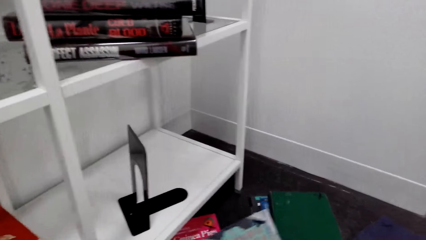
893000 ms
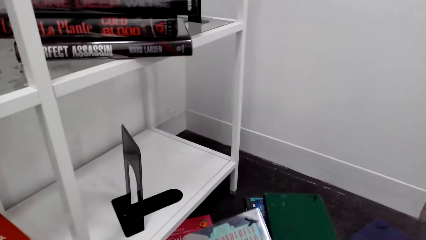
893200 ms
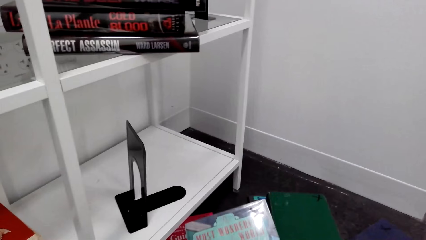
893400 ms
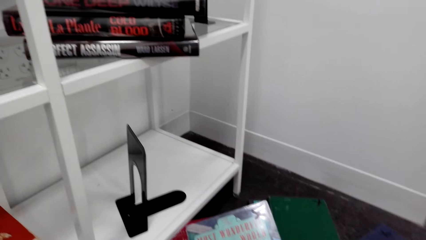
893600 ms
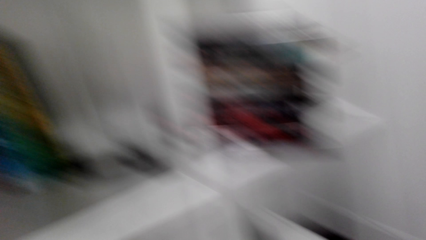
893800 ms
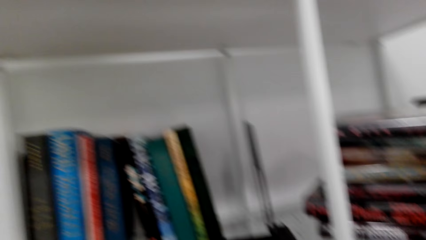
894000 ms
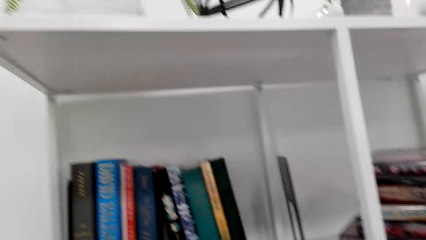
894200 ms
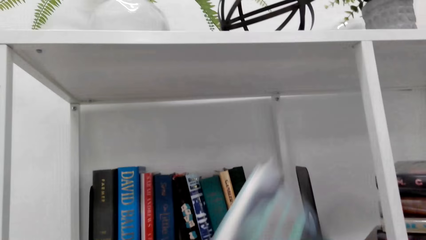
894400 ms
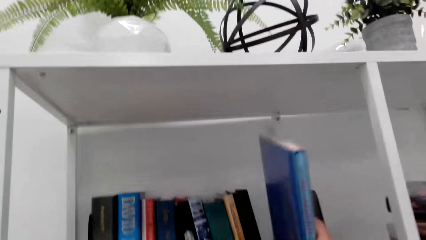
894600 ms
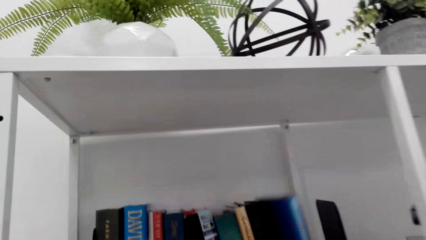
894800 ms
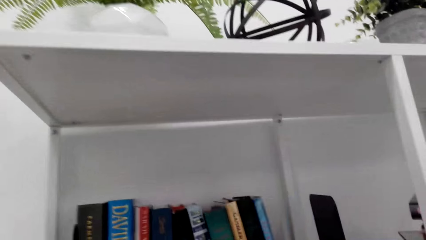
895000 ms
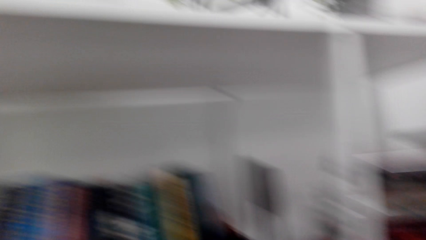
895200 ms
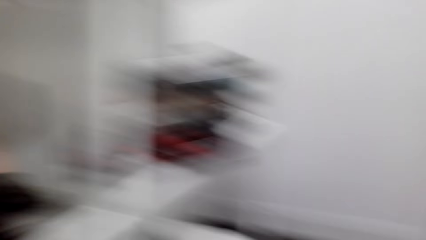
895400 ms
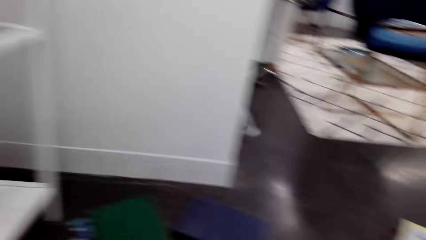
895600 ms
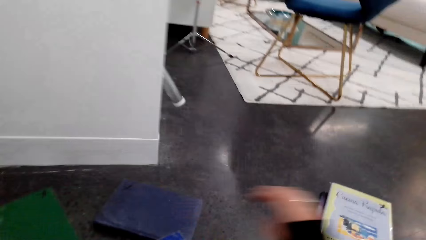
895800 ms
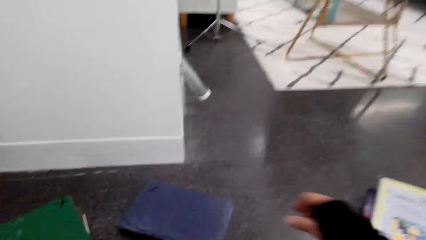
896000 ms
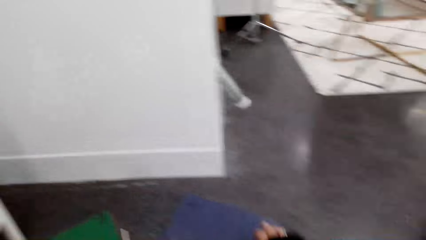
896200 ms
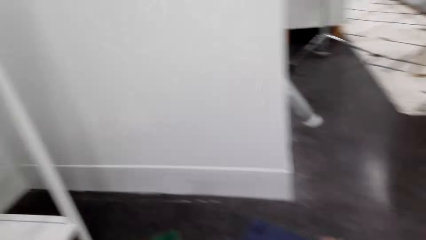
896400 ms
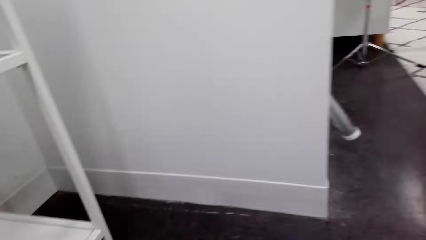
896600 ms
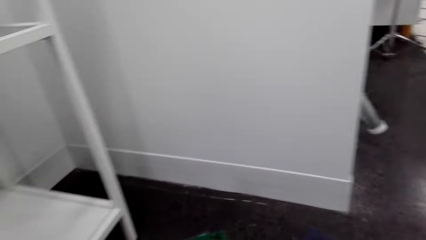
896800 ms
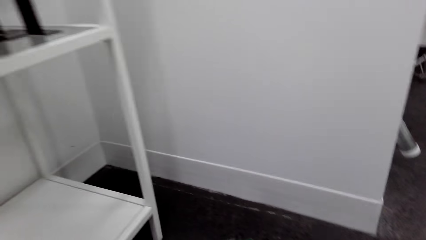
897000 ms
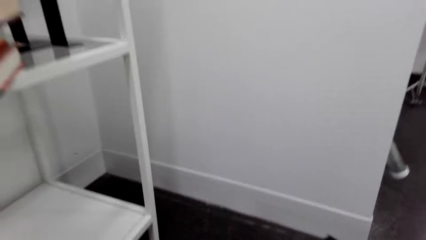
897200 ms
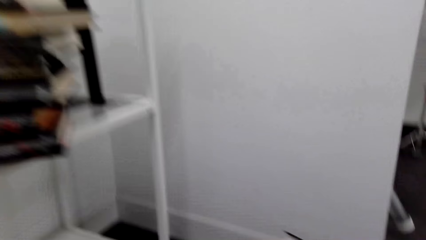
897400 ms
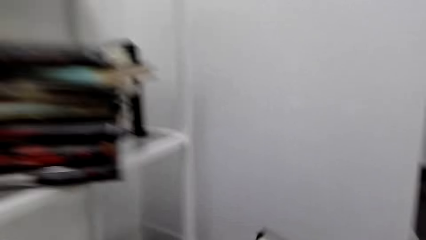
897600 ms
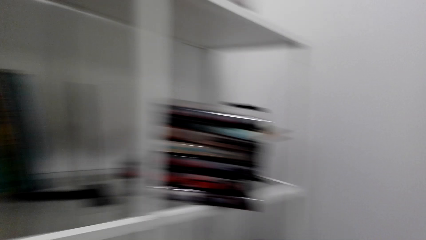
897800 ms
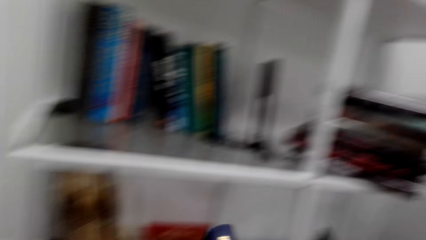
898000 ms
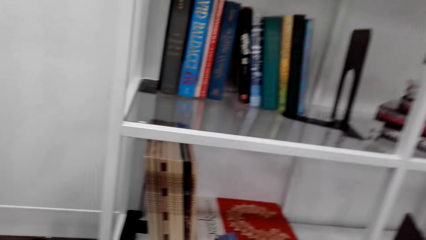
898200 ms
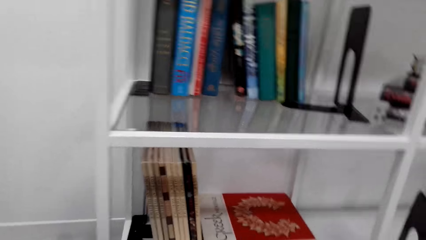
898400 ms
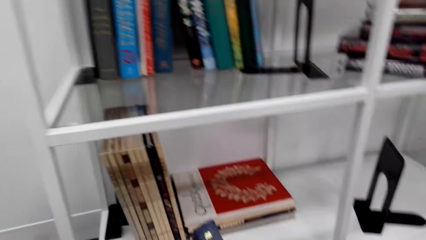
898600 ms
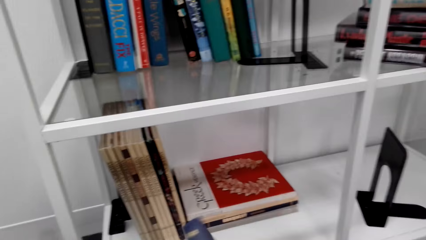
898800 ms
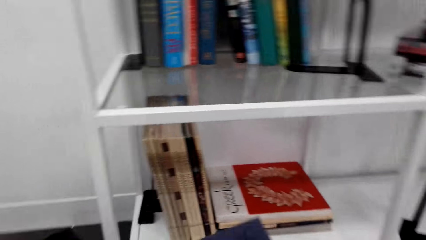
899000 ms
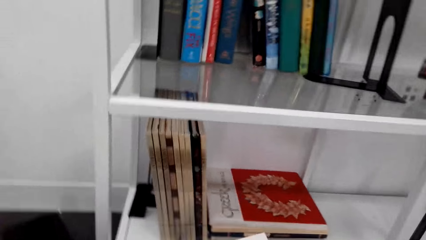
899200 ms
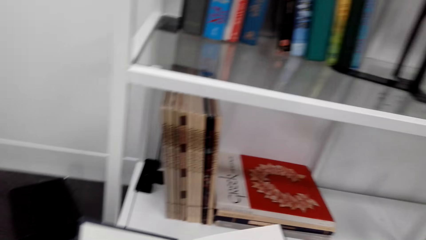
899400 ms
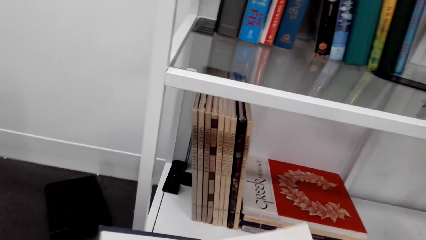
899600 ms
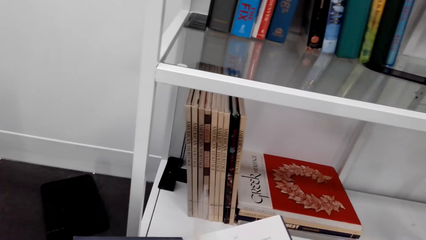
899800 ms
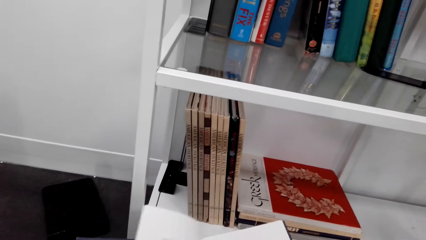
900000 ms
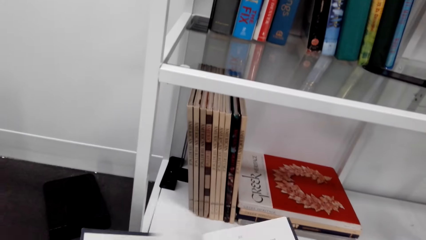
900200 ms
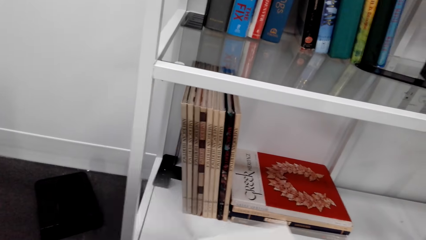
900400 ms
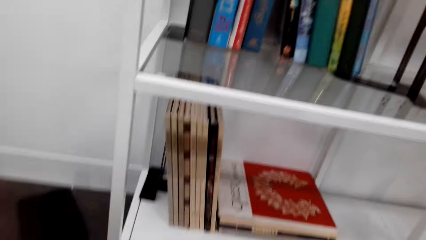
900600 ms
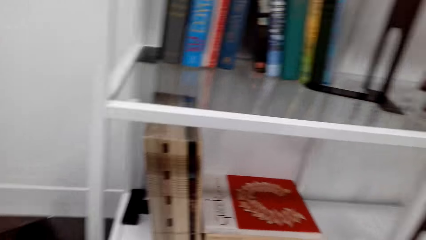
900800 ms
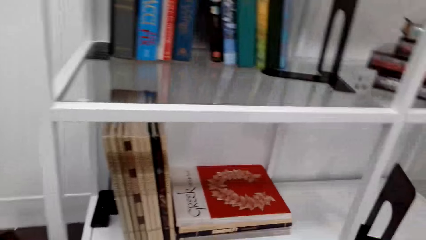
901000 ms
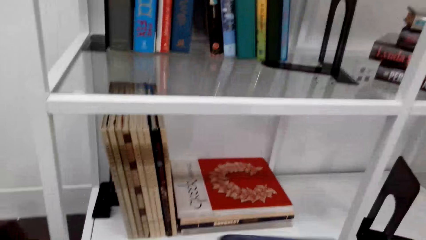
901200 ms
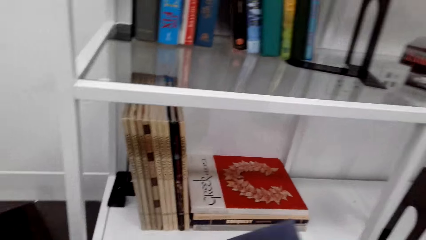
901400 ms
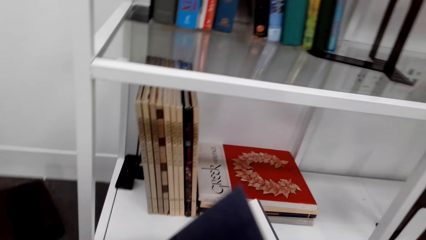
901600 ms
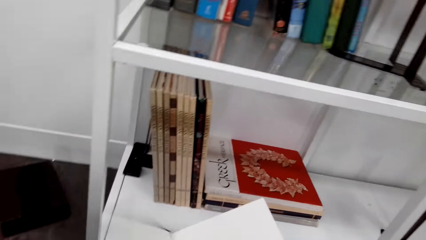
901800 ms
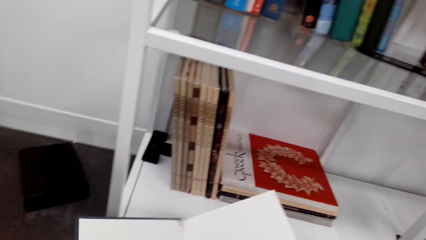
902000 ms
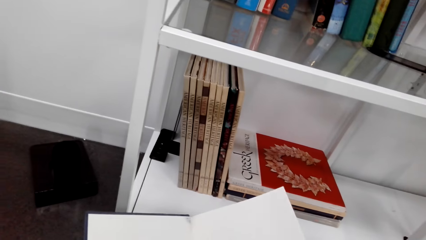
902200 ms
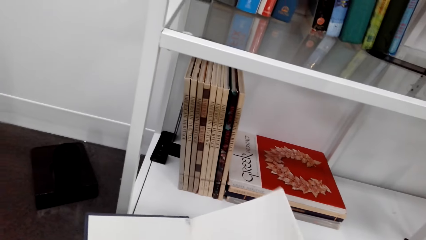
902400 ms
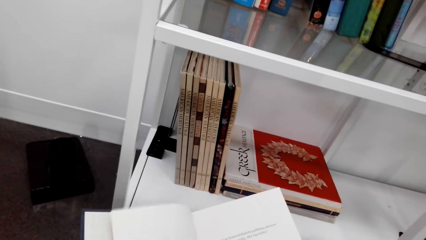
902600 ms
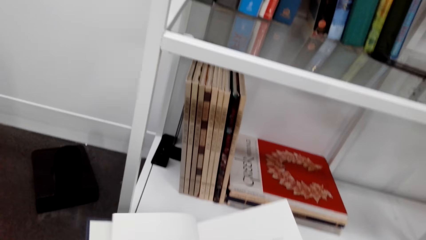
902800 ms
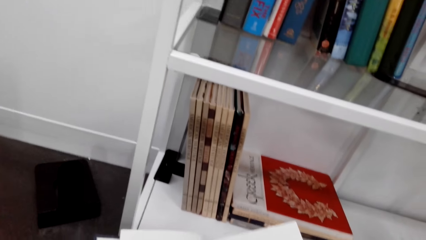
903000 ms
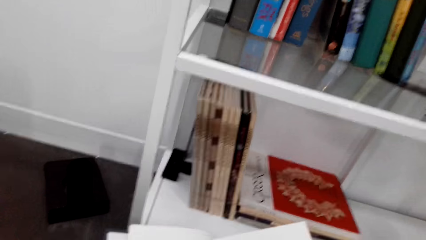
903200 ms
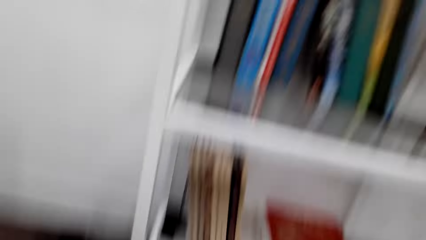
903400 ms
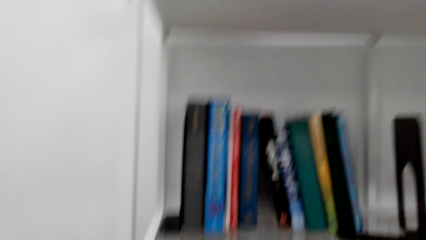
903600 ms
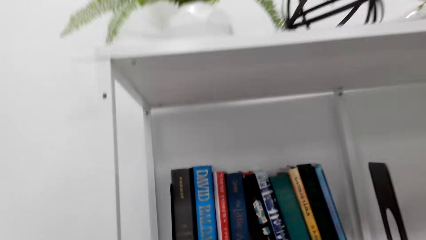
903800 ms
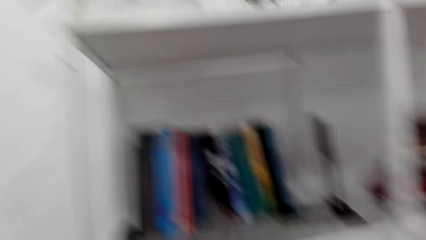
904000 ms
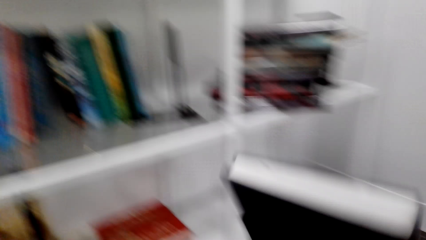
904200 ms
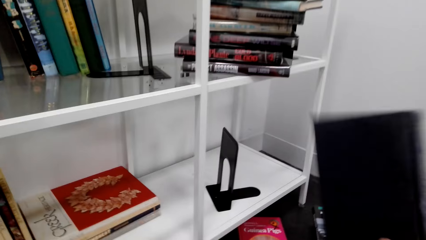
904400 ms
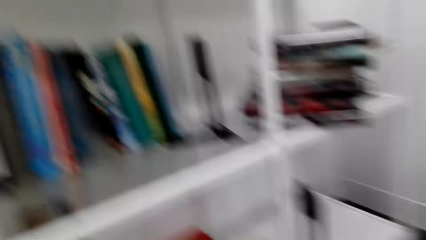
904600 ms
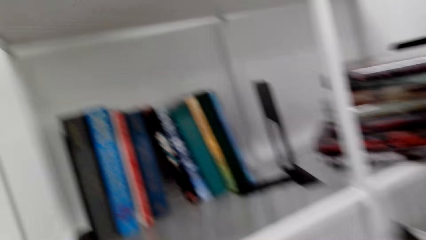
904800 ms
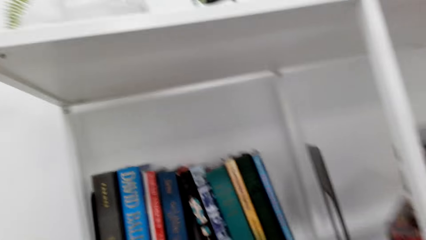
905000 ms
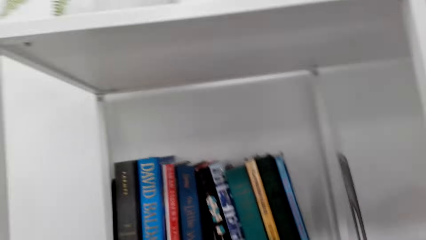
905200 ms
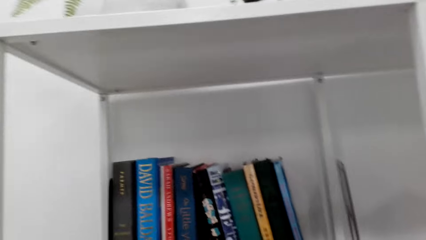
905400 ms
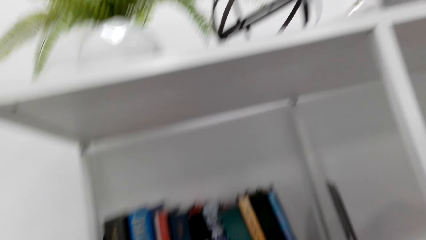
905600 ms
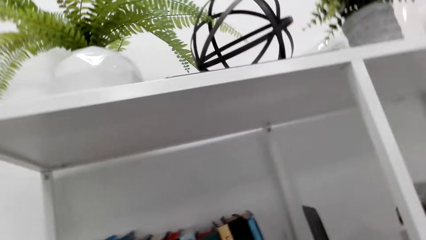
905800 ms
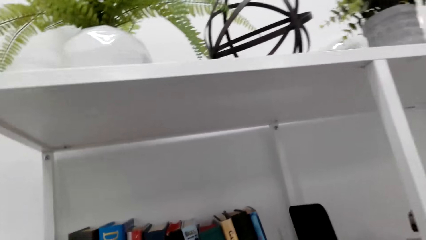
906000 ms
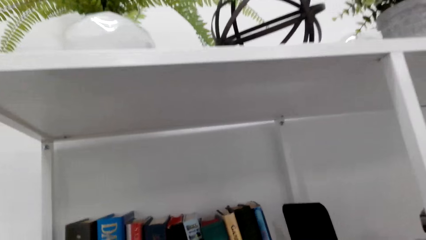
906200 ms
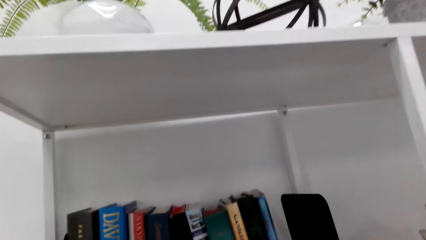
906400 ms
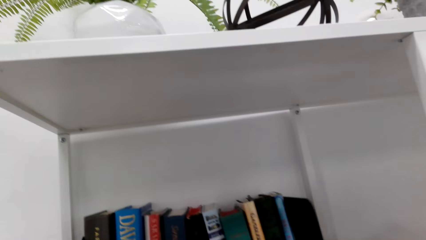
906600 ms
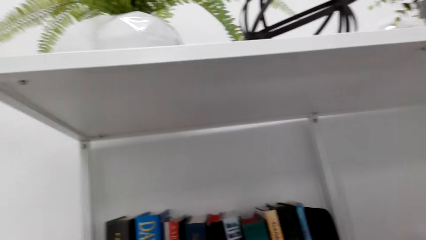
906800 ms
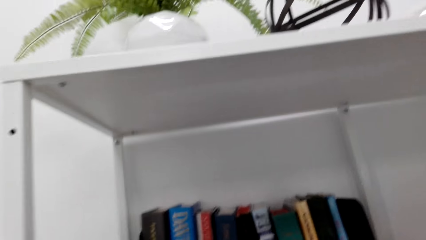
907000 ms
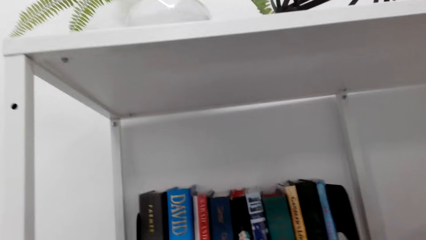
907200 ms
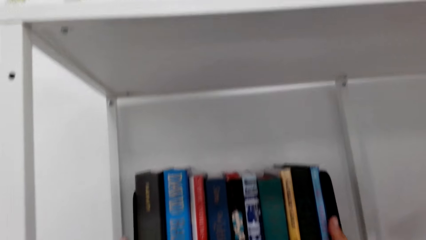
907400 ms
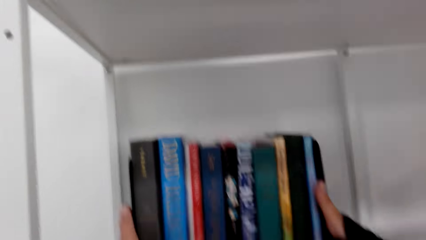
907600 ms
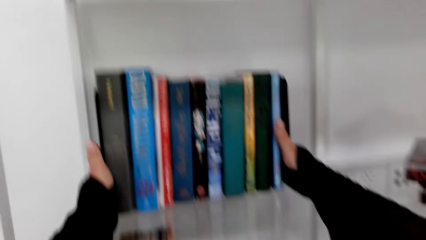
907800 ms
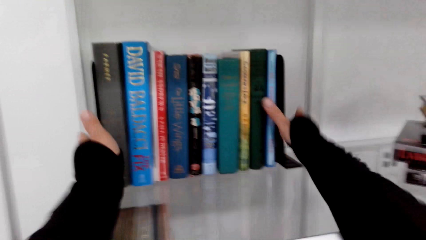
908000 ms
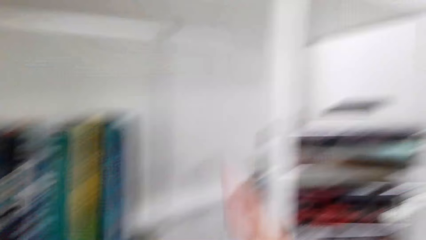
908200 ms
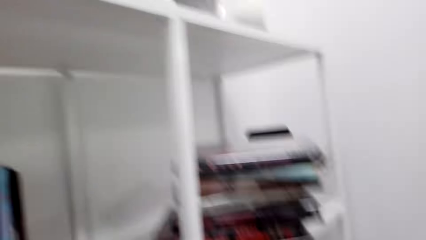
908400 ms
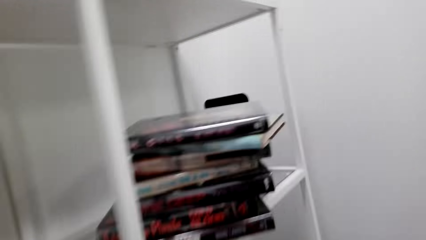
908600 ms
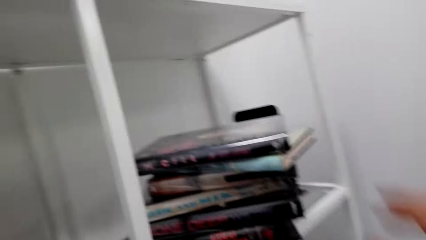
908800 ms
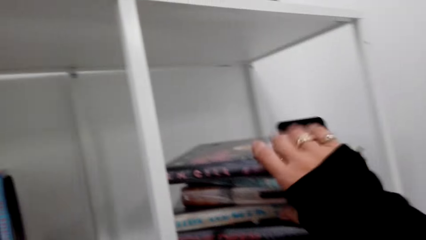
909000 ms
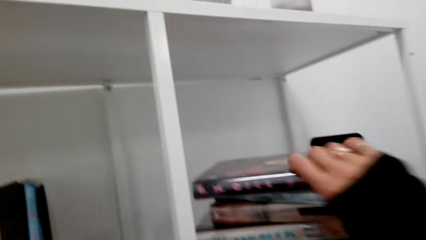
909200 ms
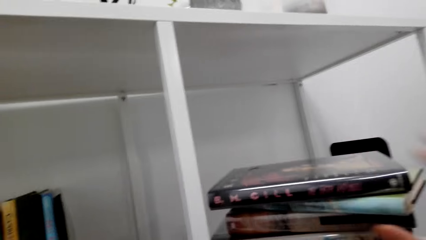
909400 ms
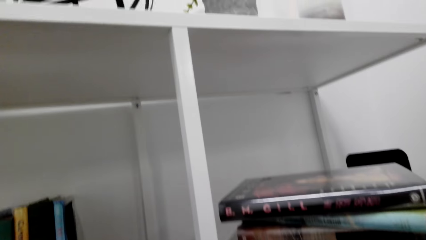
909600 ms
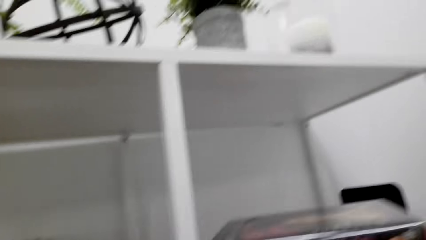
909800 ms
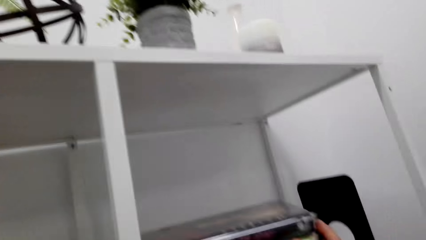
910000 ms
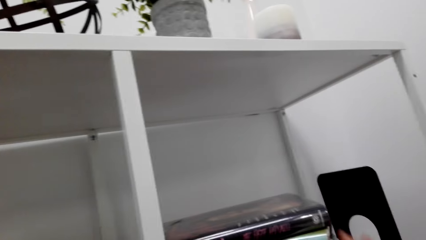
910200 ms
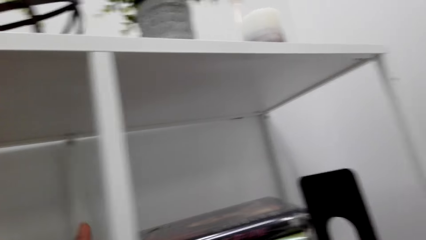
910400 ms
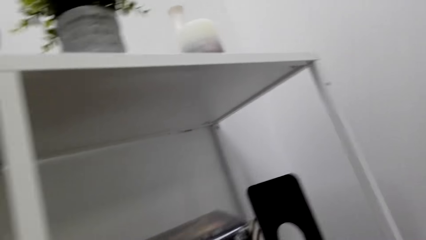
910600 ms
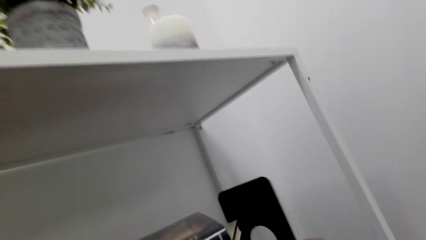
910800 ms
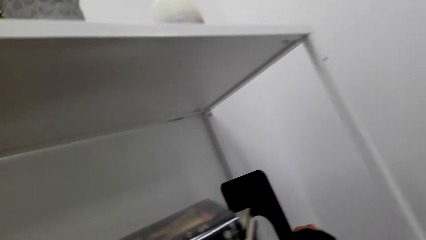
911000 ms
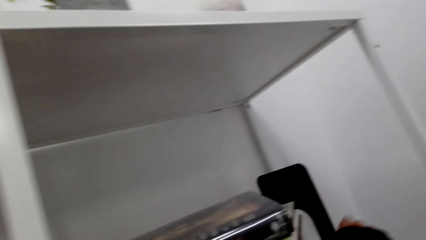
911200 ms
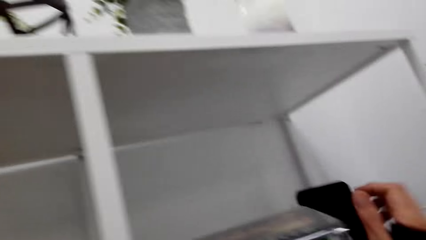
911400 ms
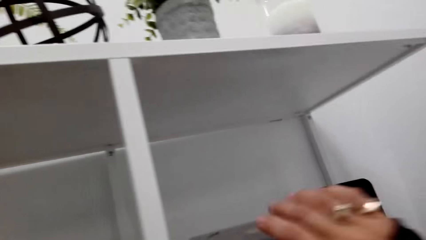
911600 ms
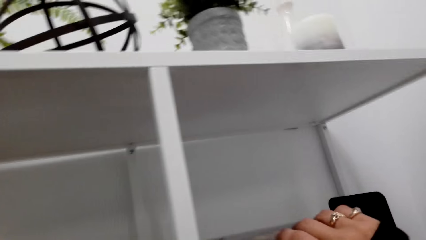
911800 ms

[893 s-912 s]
The camera wearer puts the books in the shelf. They pick up a book with the right hand. They stare at the books. They stare at the shelf. They move the metal book stand with the right hand. They hold the books with both hands. They stare at the books.
